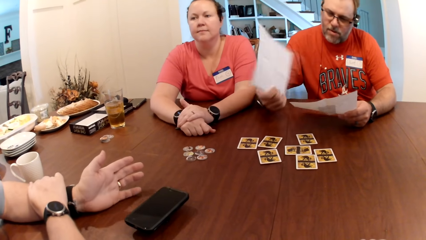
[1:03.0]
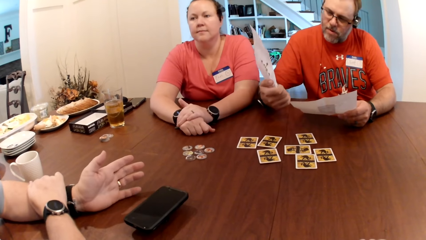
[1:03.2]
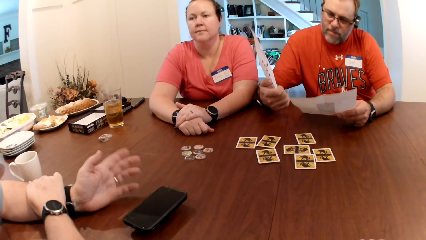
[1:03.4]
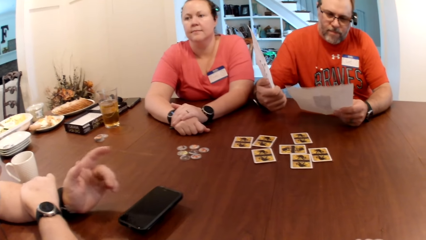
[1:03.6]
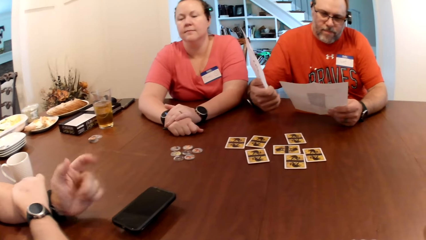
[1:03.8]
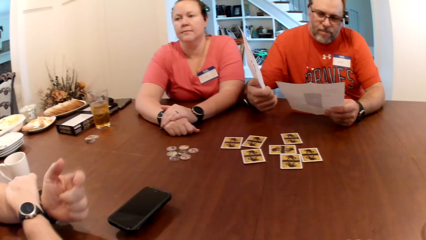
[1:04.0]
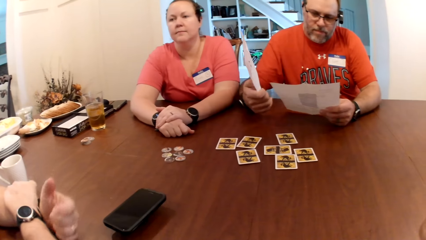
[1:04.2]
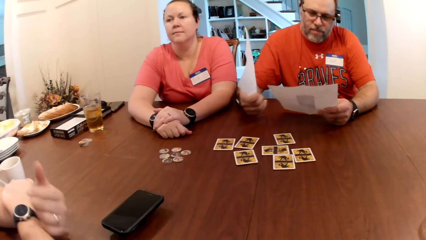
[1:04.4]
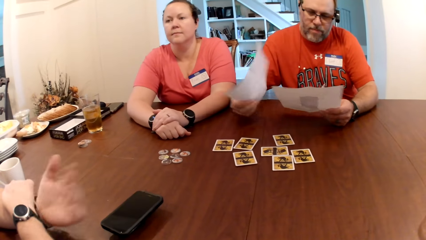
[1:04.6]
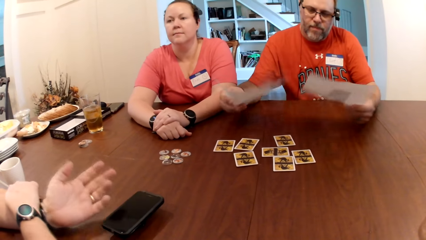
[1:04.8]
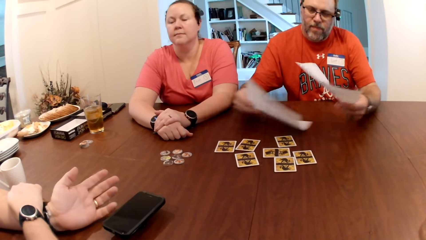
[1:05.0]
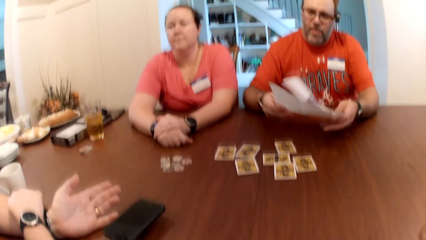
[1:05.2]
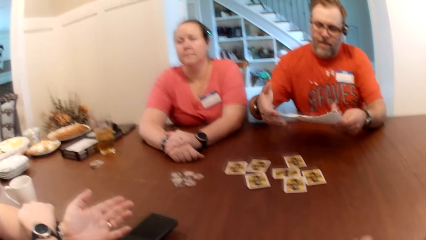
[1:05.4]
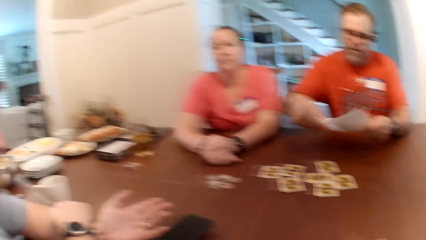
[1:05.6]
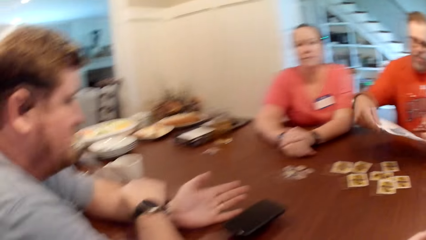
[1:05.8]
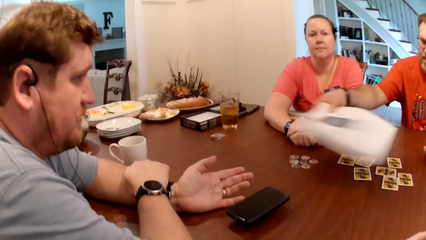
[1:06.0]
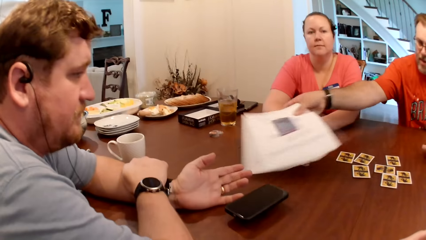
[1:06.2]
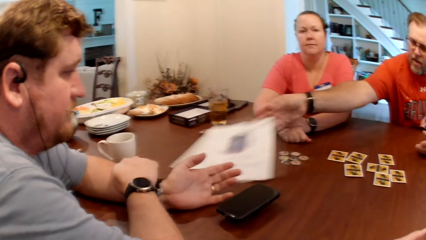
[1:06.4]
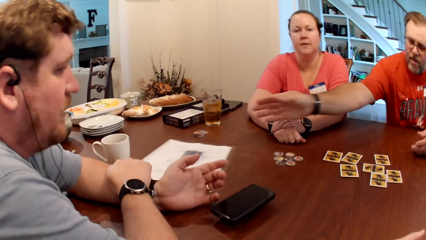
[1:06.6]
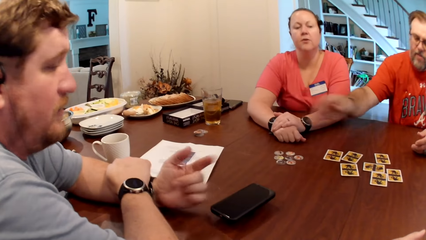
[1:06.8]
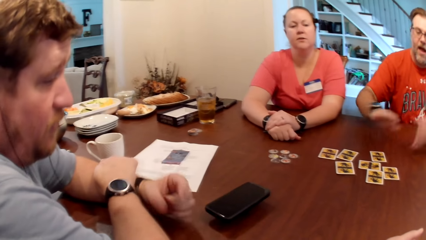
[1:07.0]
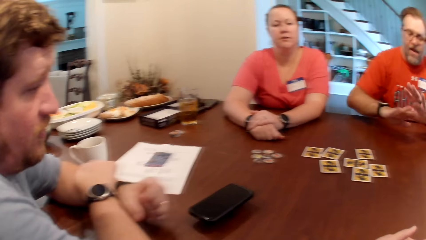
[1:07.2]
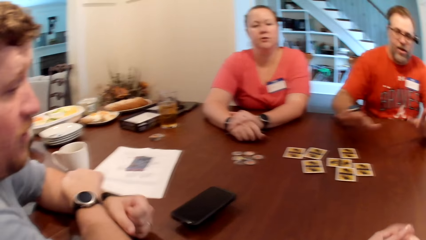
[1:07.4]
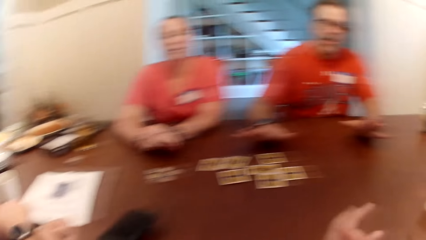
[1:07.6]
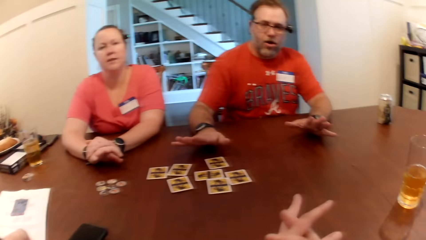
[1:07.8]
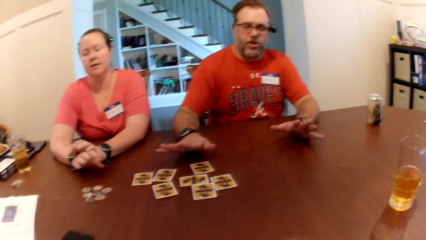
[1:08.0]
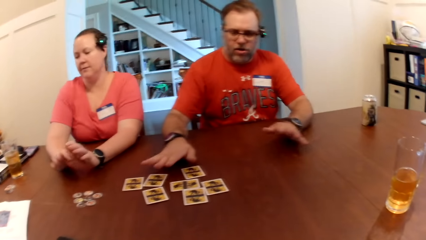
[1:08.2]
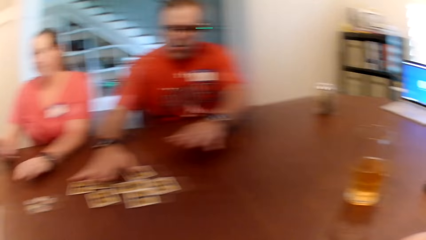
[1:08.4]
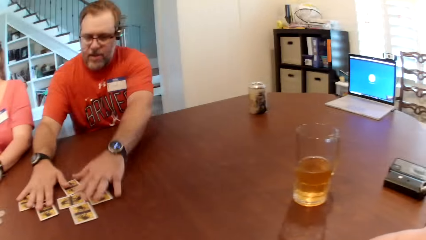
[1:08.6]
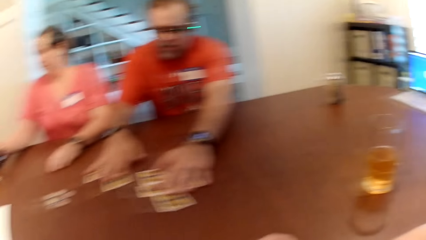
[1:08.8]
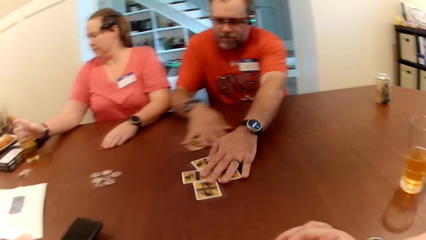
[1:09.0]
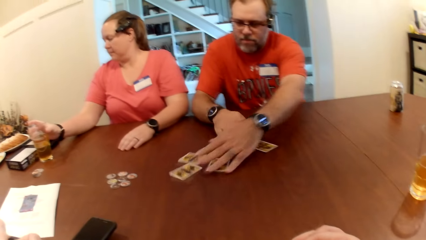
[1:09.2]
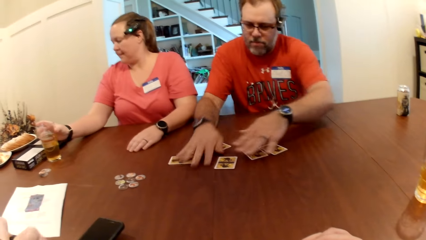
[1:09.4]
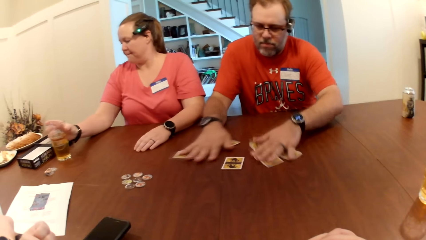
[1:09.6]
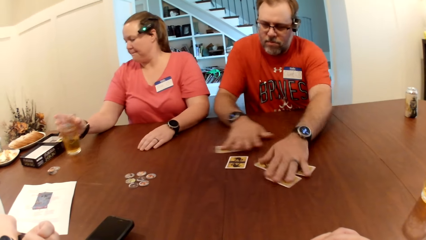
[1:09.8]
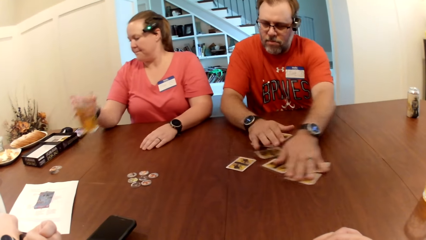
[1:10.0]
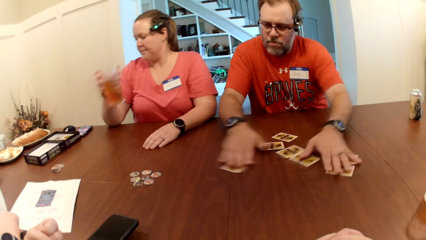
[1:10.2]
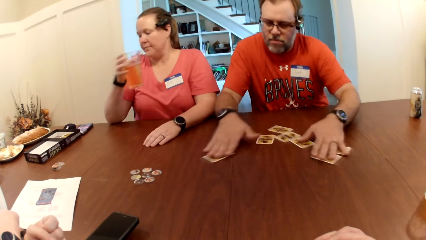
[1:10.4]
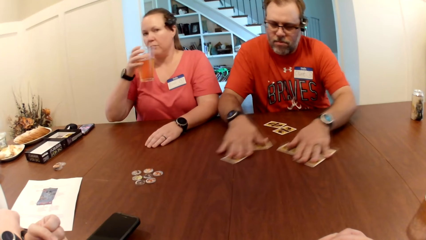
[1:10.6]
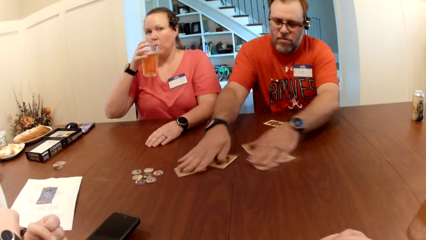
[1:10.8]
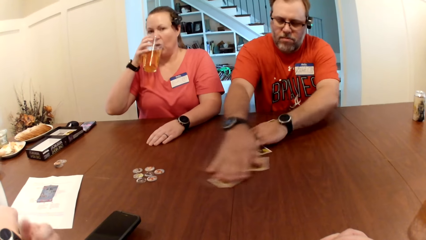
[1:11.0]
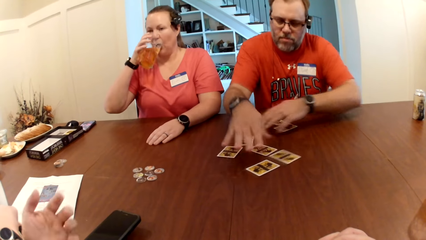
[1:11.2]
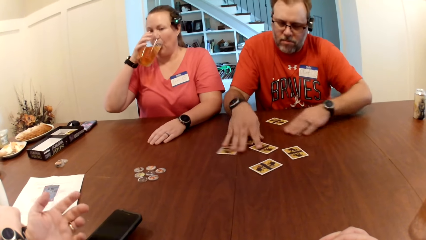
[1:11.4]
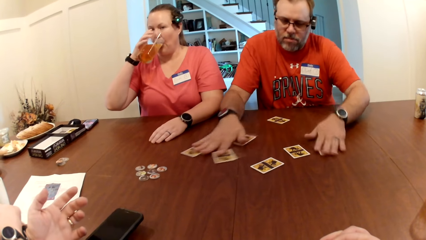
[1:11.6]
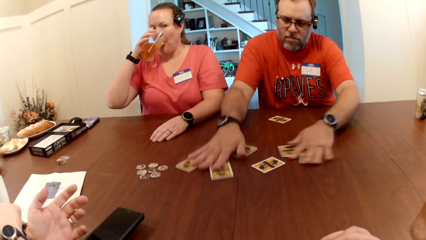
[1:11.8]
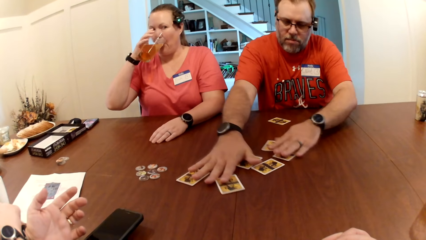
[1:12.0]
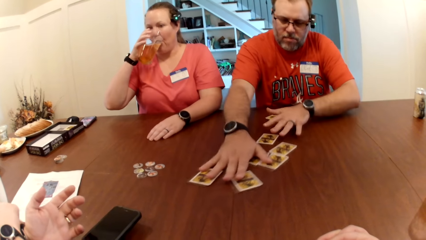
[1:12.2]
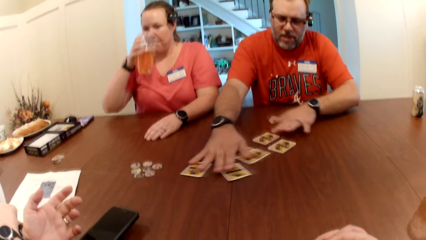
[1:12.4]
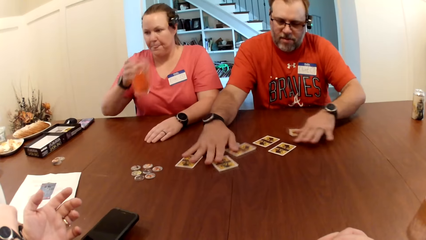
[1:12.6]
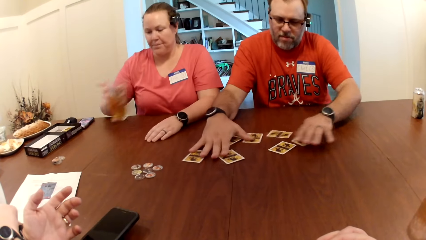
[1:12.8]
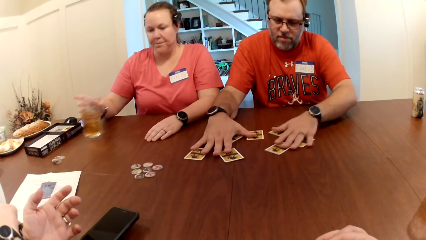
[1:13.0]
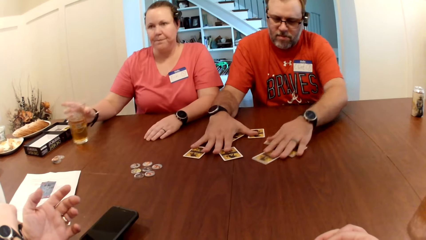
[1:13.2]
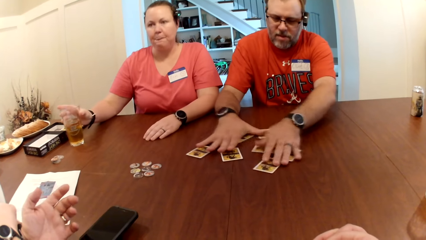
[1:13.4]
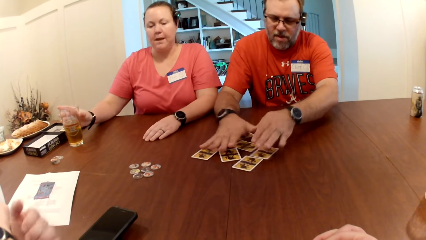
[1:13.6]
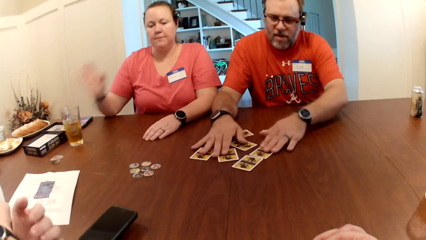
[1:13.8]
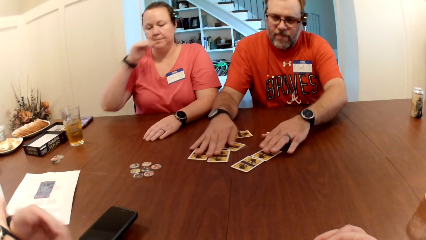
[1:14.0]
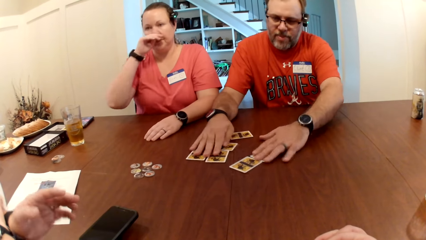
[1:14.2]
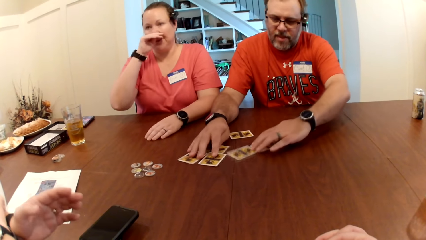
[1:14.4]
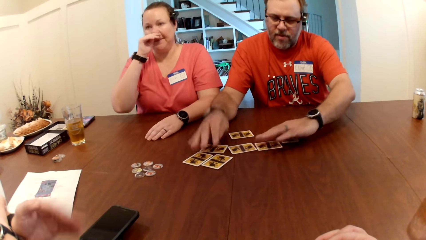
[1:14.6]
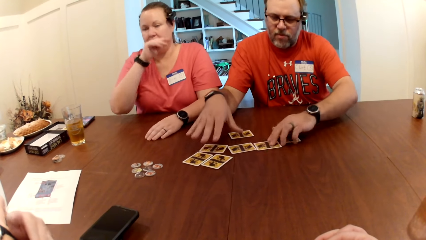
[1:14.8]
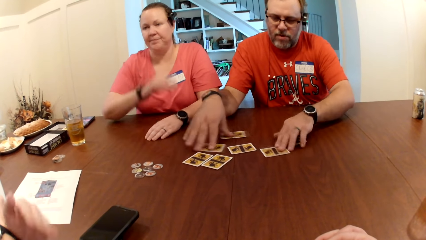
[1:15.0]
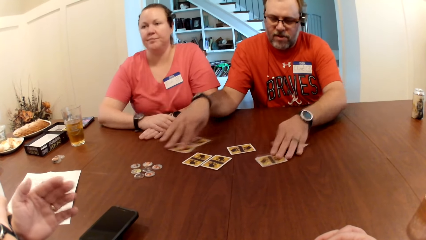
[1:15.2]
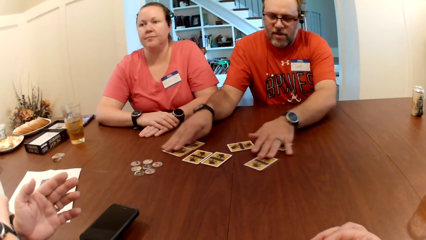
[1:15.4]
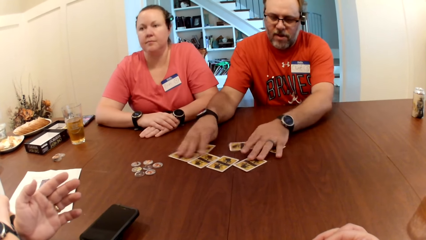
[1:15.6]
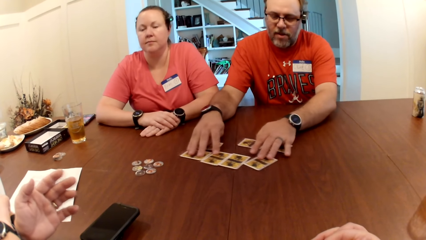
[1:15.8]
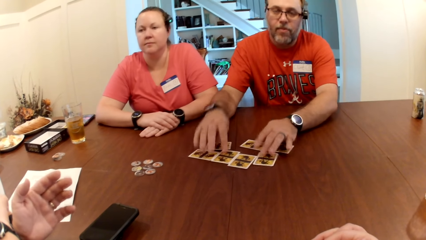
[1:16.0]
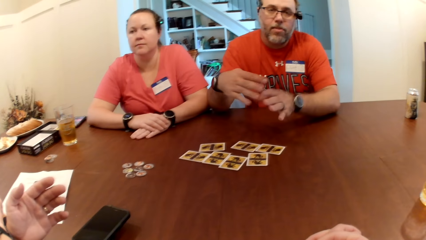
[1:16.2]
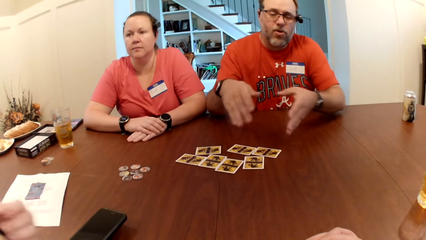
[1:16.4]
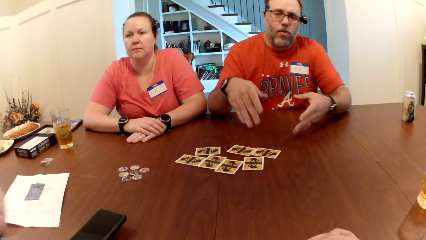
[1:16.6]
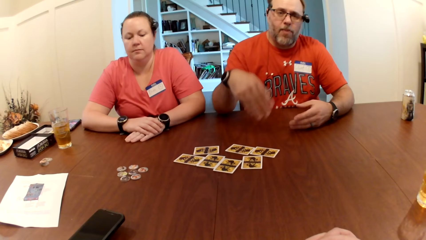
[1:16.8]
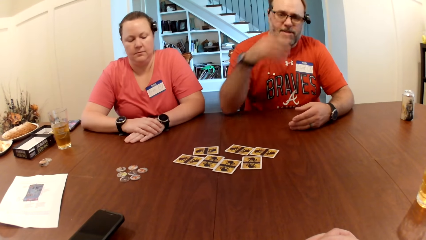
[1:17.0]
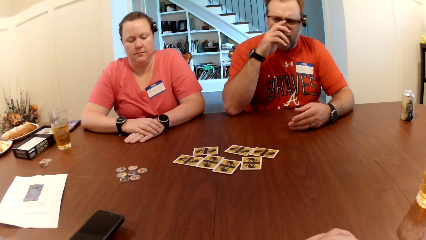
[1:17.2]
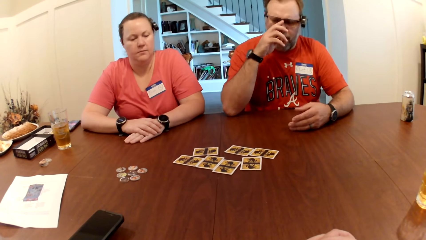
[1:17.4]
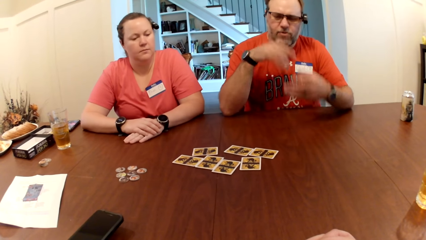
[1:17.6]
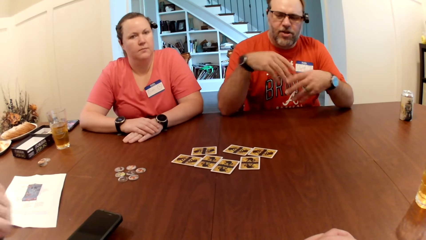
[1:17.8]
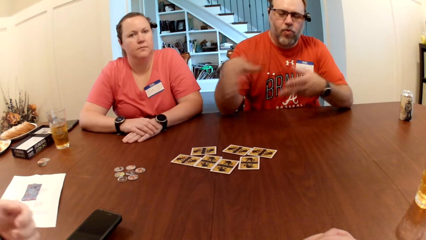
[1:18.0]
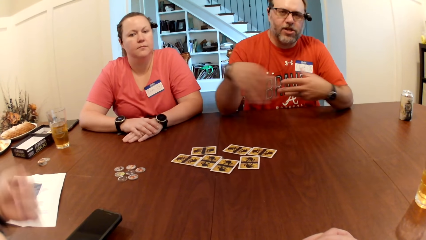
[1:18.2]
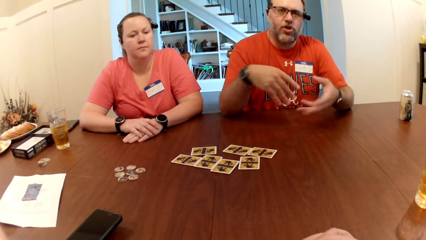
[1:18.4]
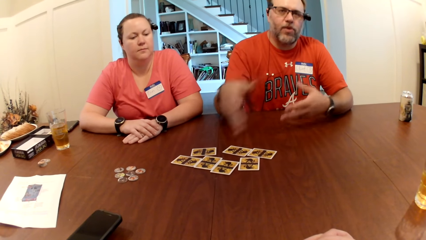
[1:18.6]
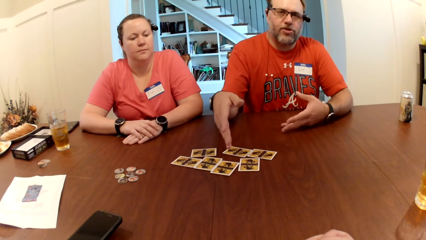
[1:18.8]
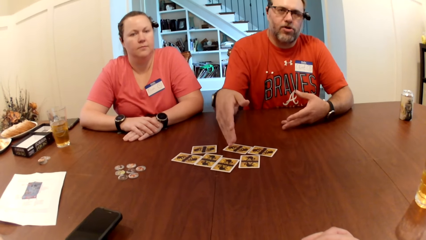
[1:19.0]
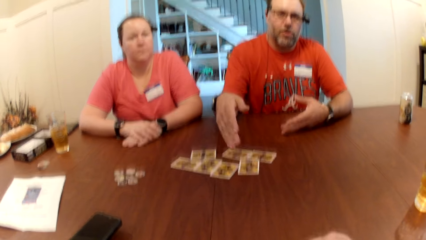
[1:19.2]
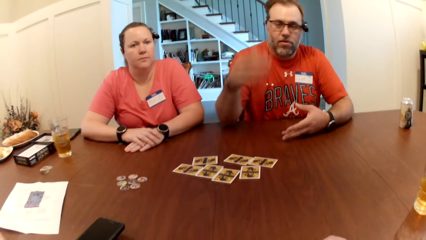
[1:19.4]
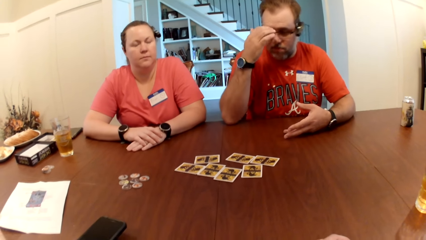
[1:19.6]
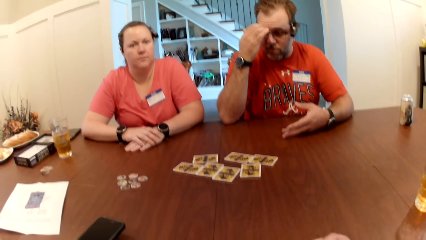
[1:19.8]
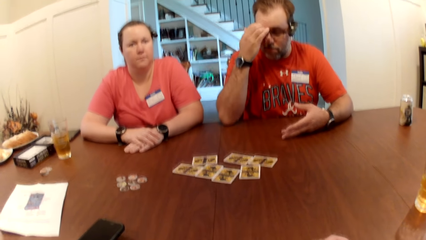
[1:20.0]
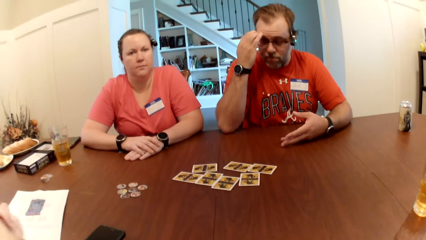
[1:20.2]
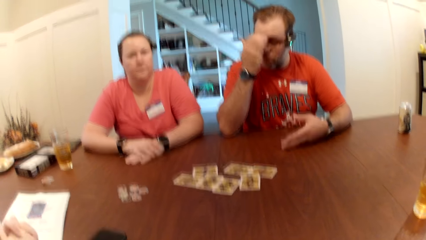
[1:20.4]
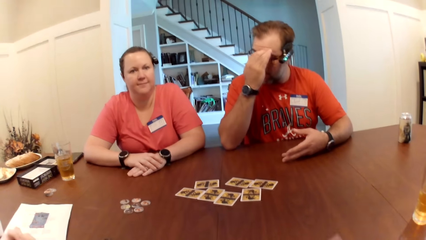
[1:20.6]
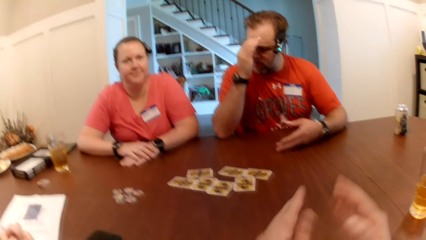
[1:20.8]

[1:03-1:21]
The man flips the piece of paper in his right hand. He drops the piece of paper on the table with his right hand. He mixes the cards on the table with his hands. The woman picks the glass of beer from the table with her right hand. She drinks from the glass of beer in her right hand. She drops the glass of beer on the table with her right hand. The camera wearer converses with another man and the man. The first man talks.
